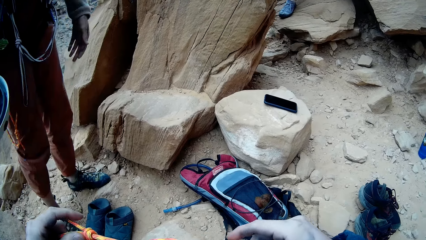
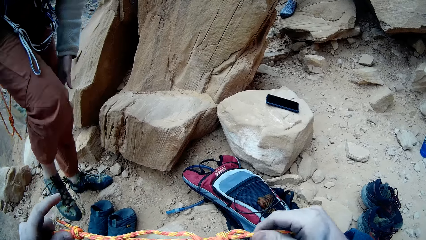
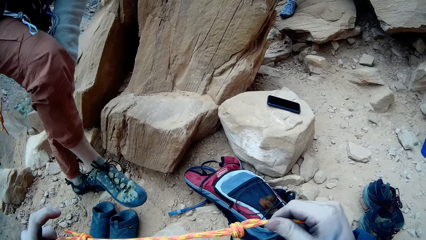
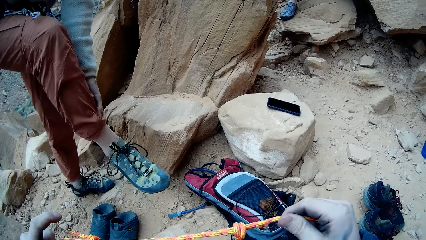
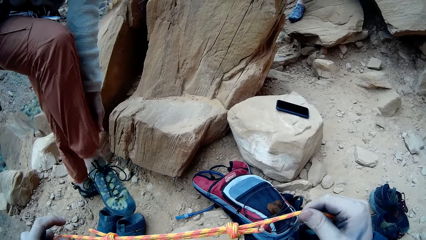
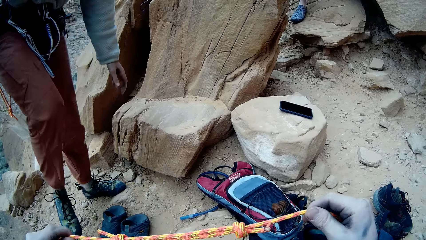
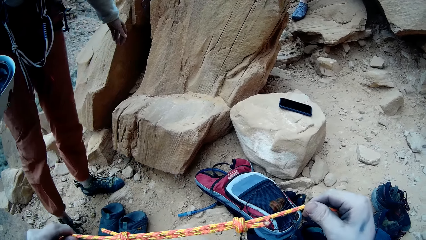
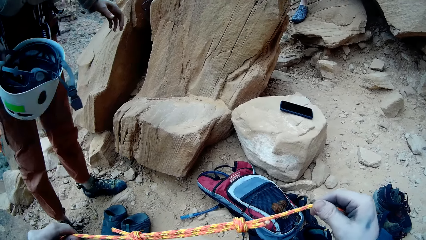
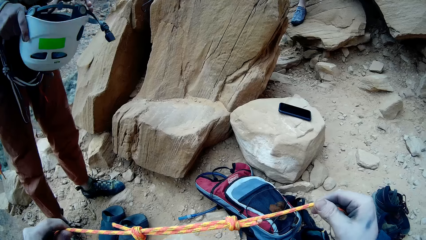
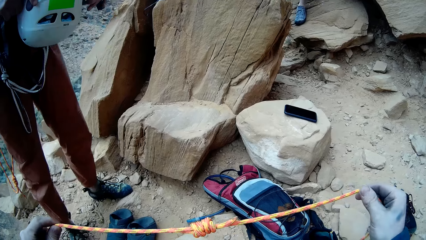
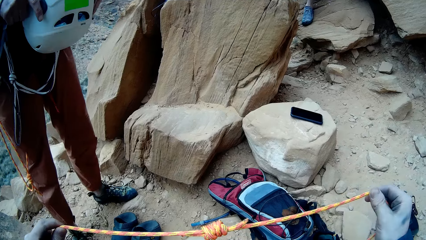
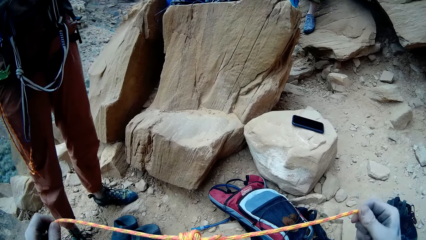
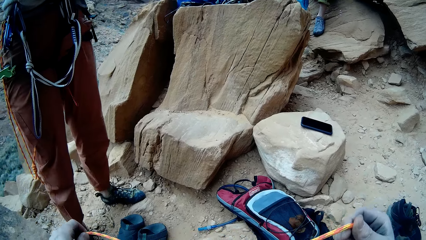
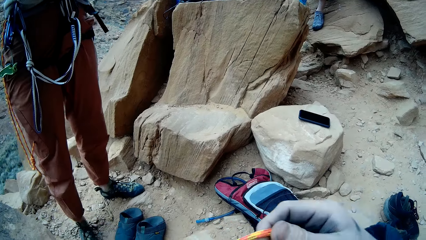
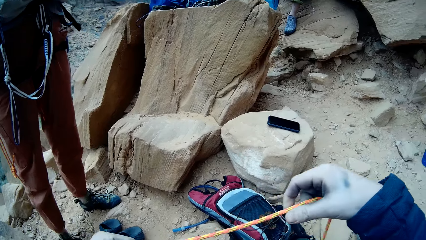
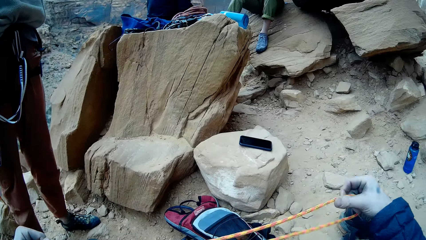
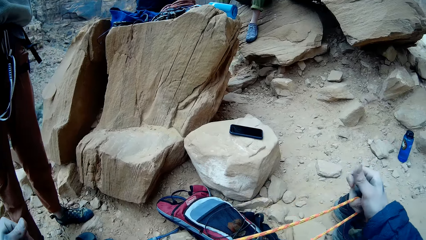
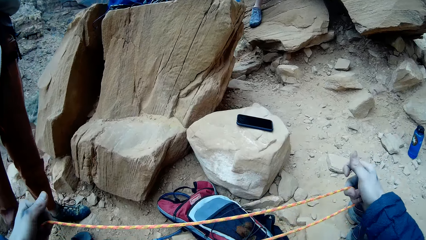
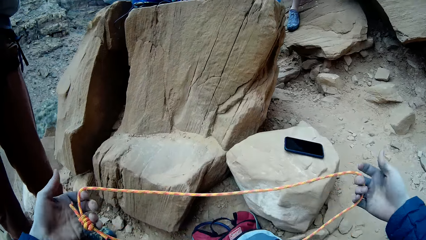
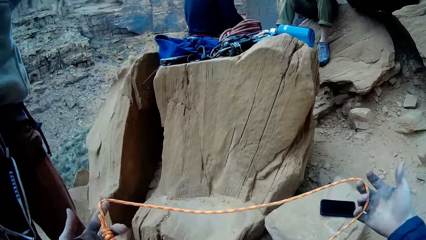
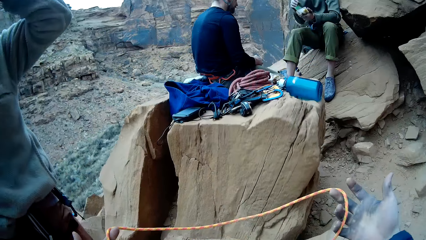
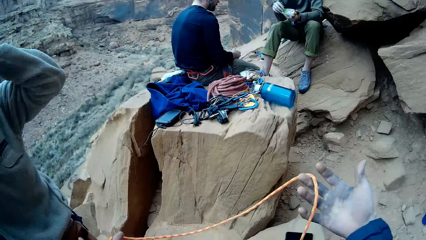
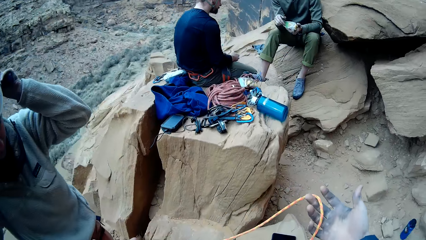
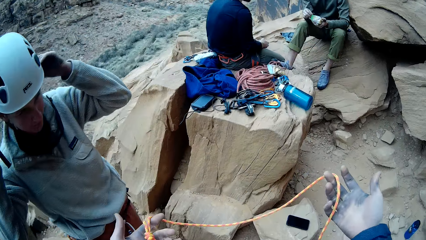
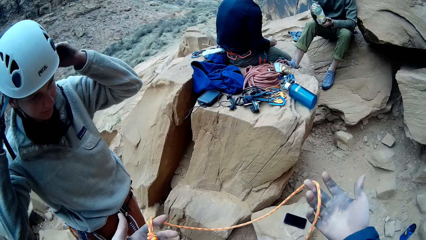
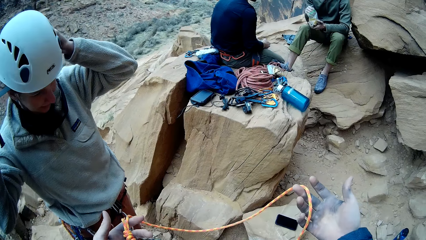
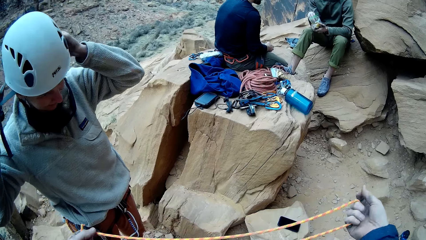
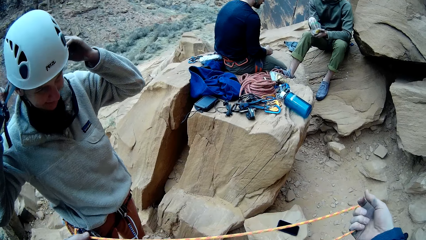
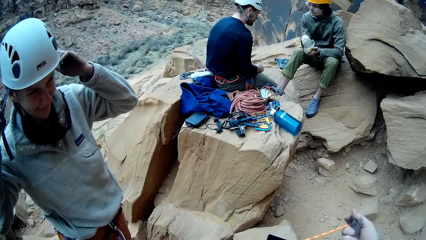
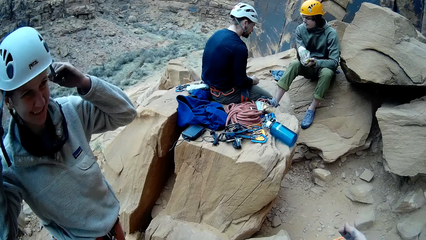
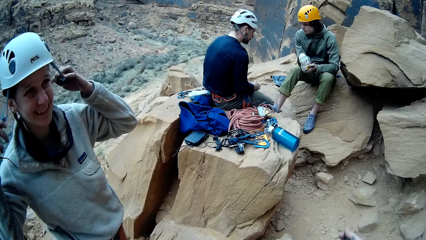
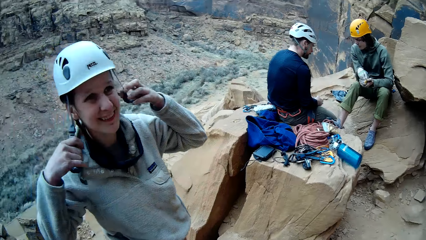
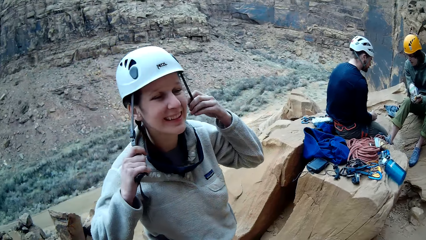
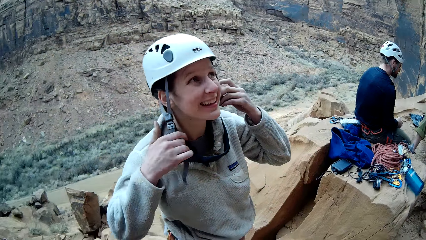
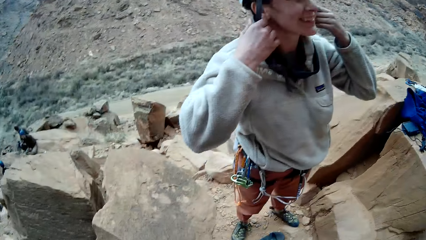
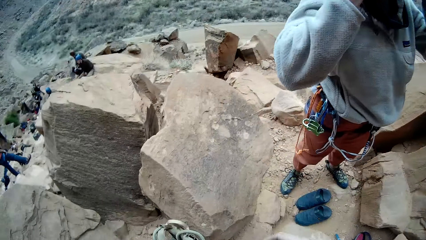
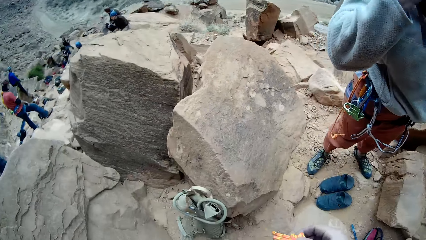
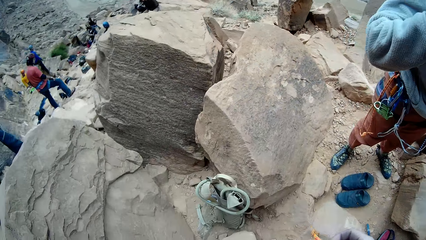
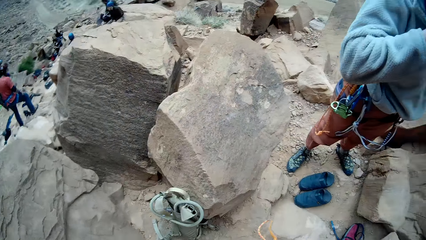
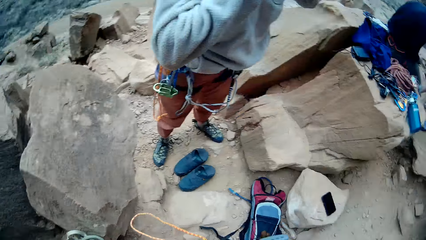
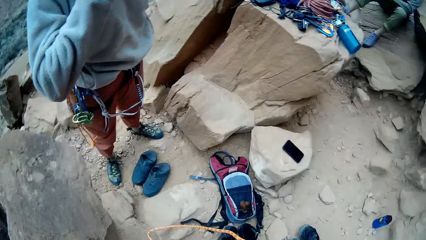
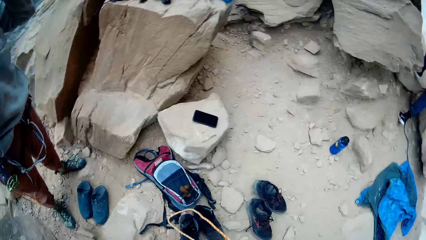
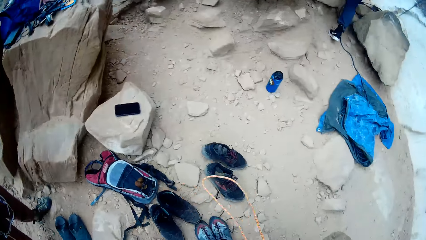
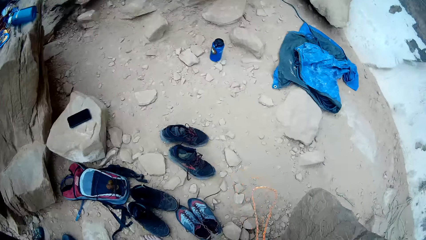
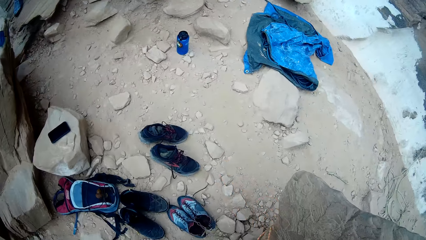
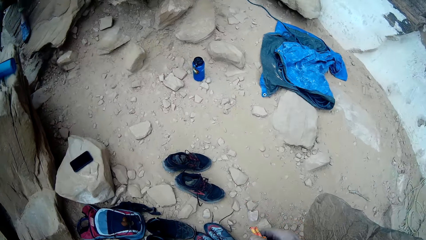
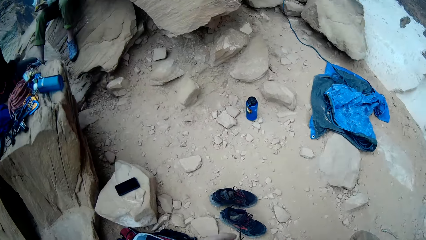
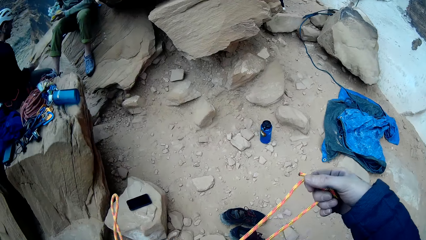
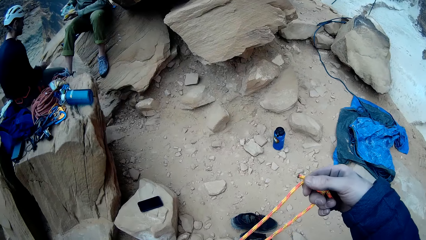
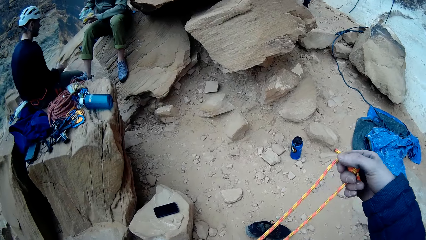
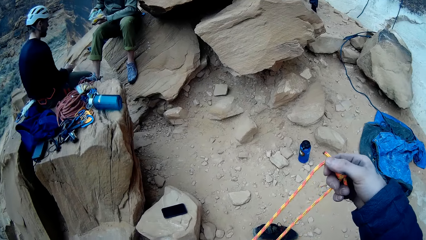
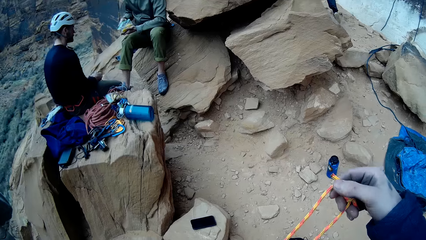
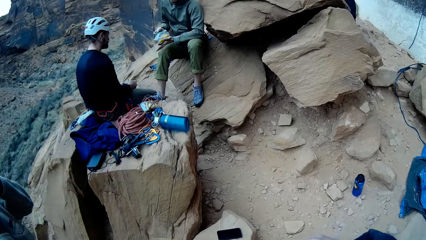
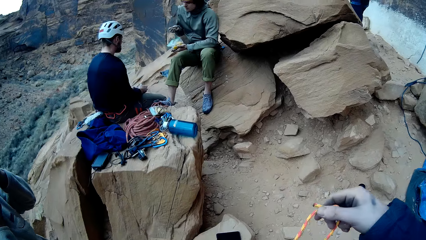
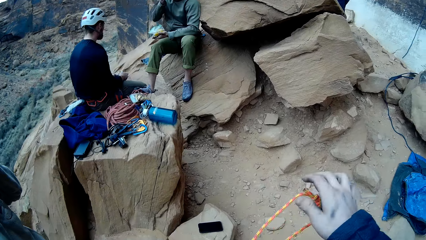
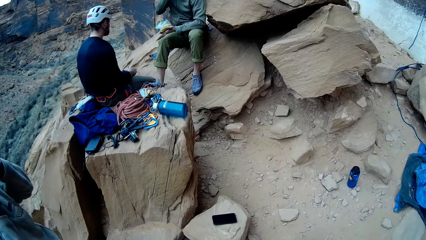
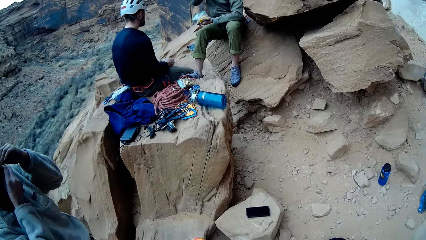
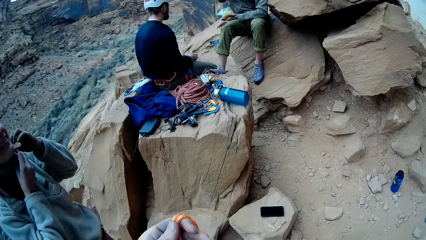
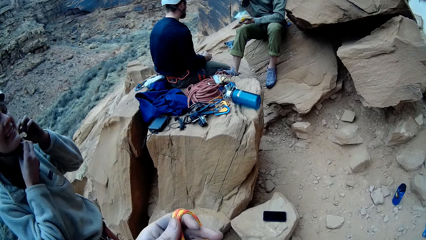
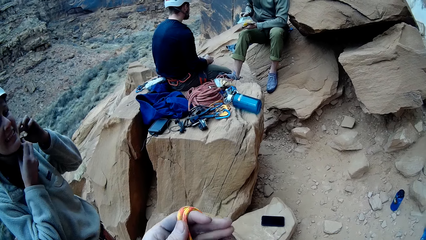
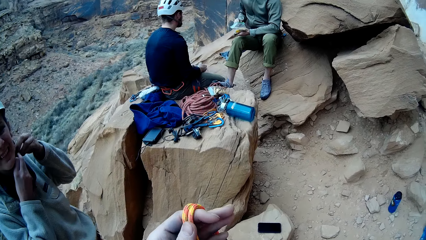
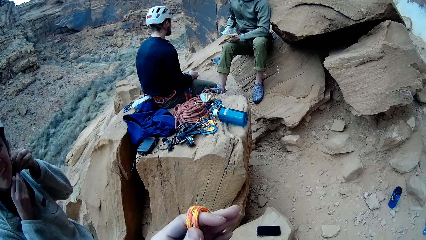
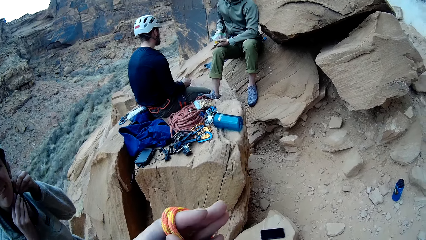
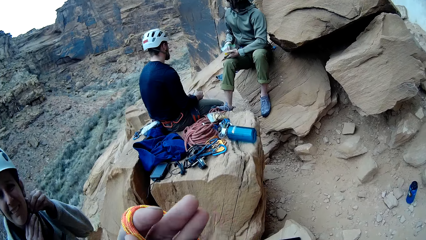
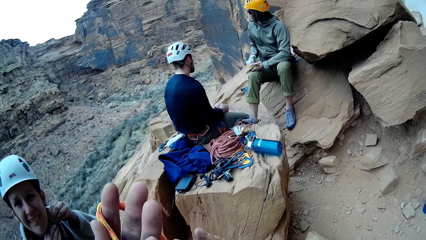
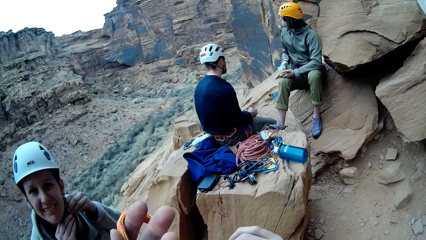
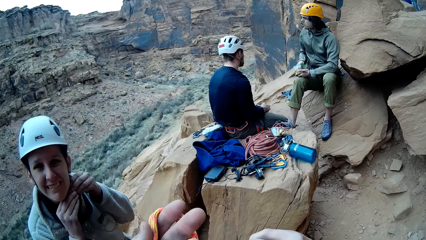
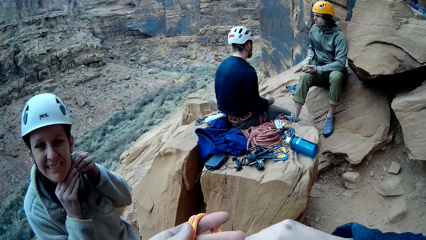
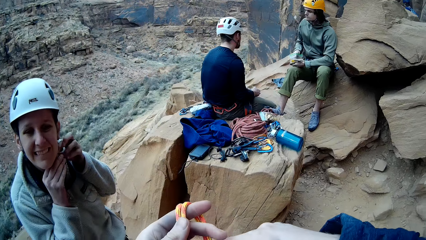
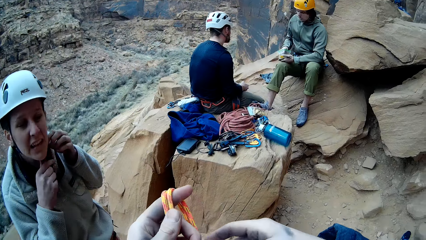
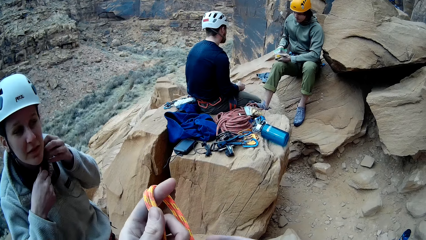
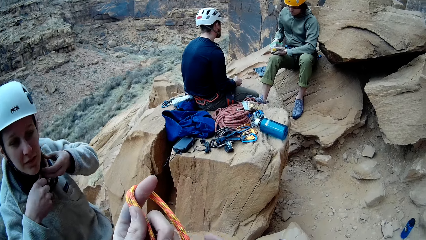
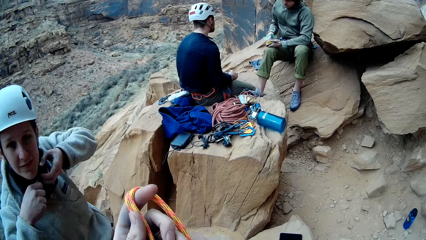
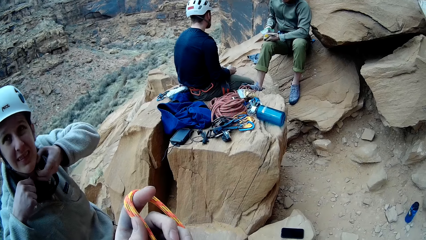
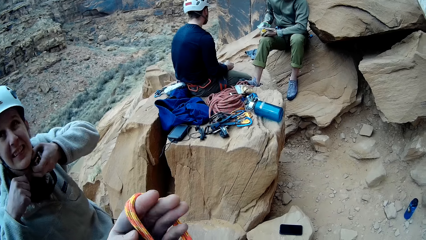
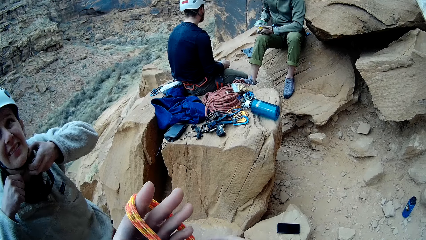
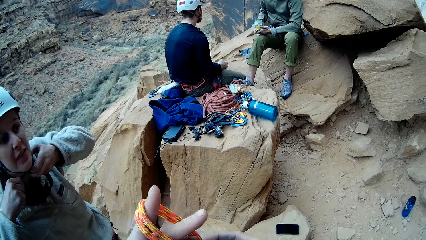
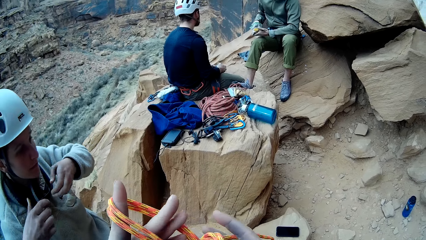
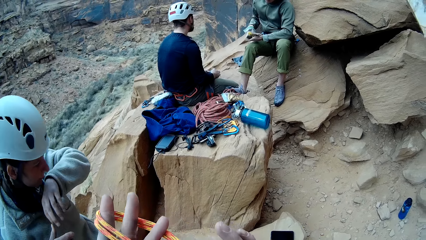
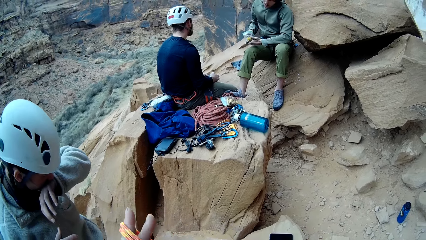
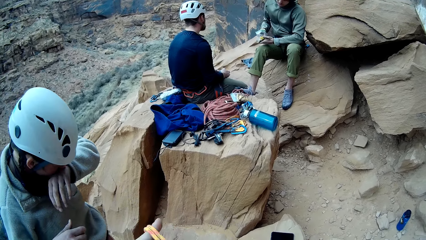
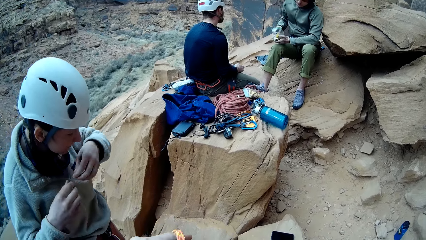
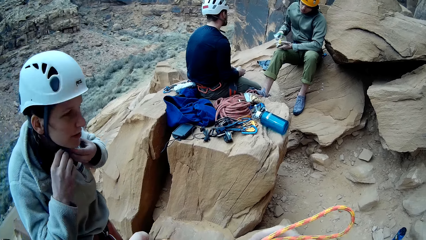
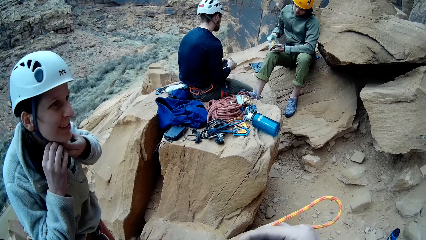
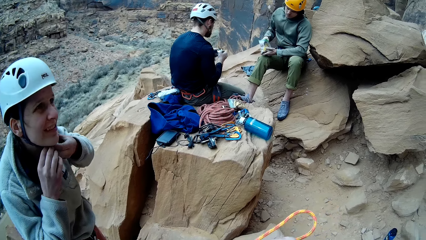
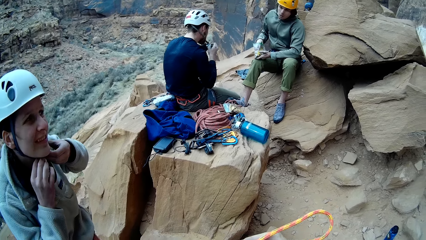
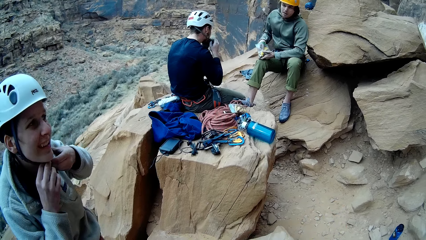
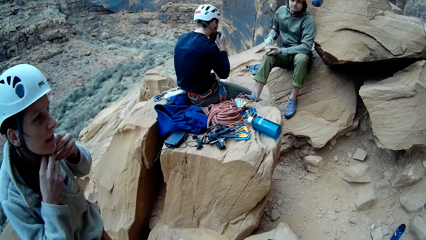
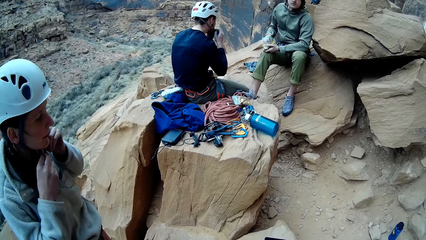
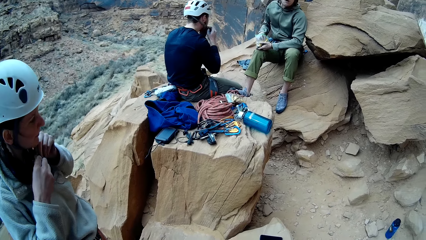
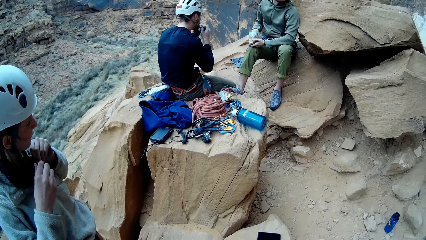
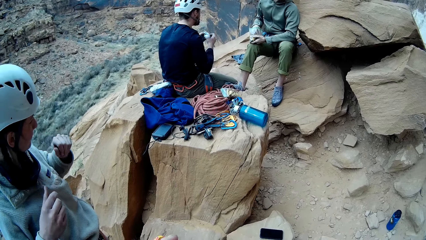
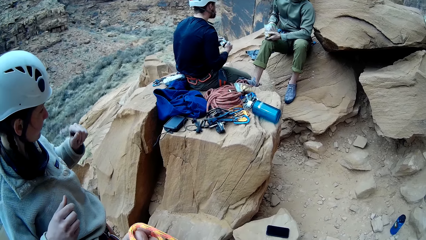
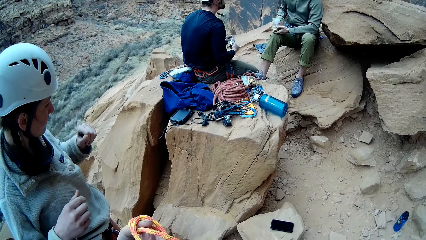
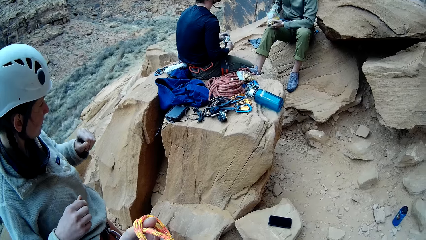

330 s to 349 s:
The camera wearer adjusts the rope with his hand. A man wears the helmet. The camera wearer unfolds the rope. Another man eats something. A third man looks at the second man. The first man holds the helmet. The camera wearer looks around the mountain range and pulls the rope. The second man eats something. The third man looks around the mountain. The first man holds the helmet. The camera wearer holds the rope. The first man wipes the nose. The camera wearer holds the rope. The first man ties the helmet. The second man eats something.
